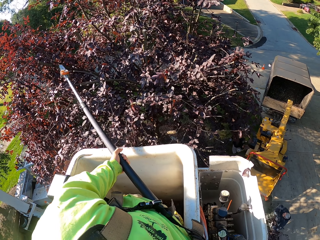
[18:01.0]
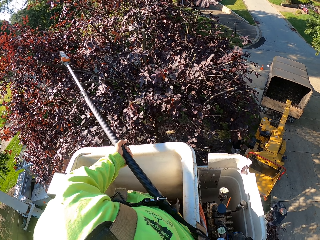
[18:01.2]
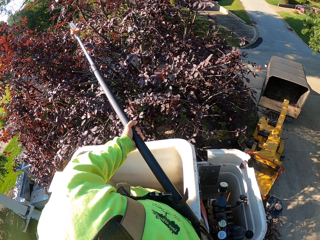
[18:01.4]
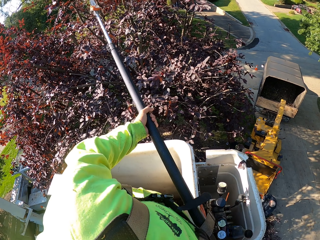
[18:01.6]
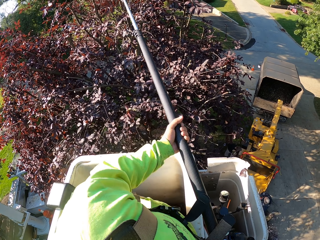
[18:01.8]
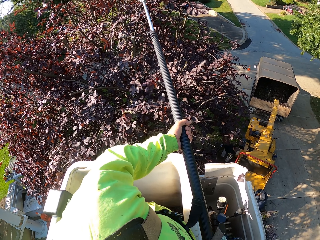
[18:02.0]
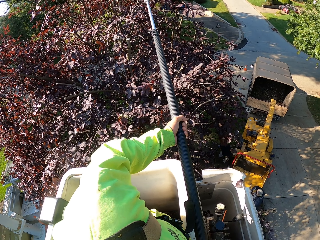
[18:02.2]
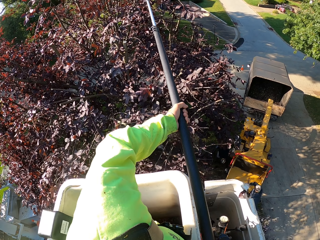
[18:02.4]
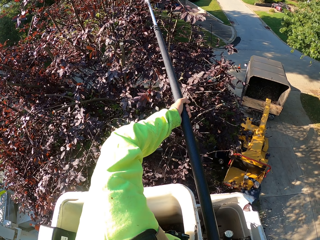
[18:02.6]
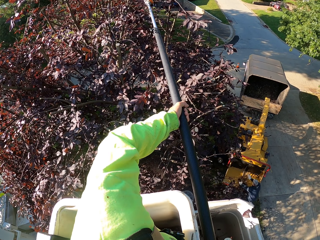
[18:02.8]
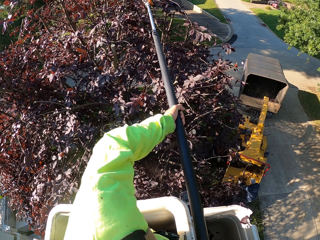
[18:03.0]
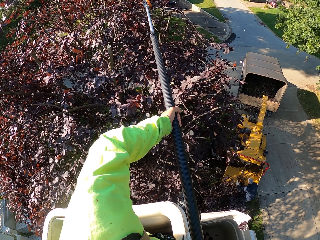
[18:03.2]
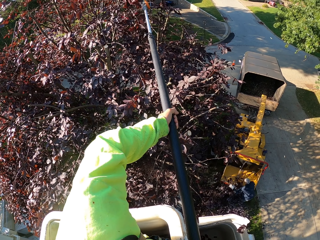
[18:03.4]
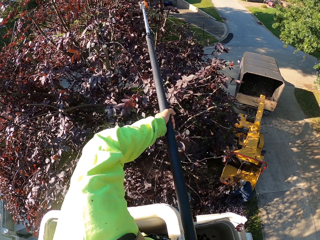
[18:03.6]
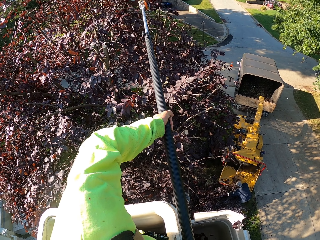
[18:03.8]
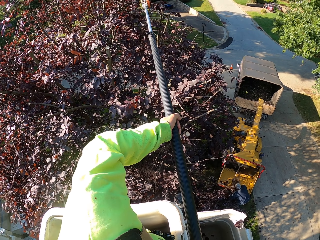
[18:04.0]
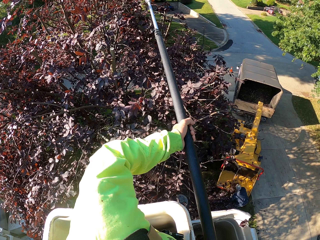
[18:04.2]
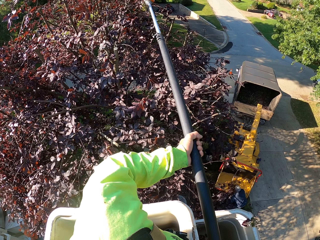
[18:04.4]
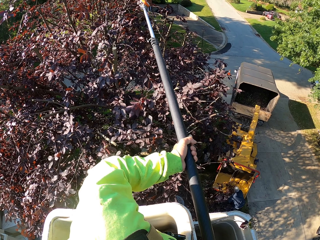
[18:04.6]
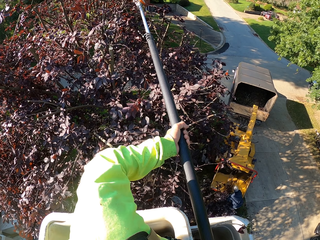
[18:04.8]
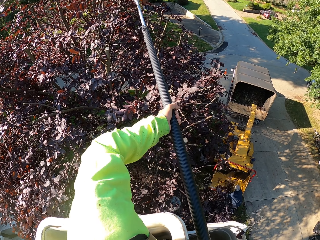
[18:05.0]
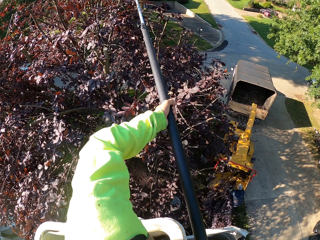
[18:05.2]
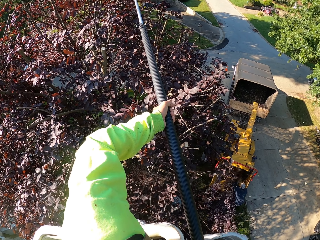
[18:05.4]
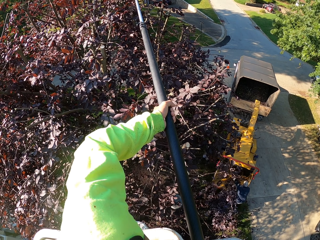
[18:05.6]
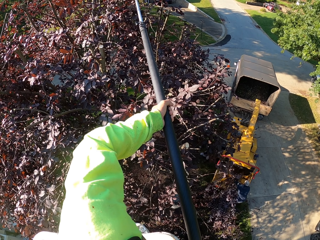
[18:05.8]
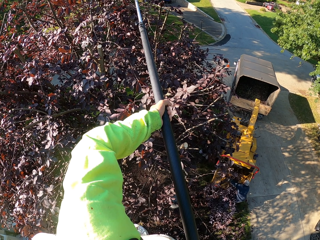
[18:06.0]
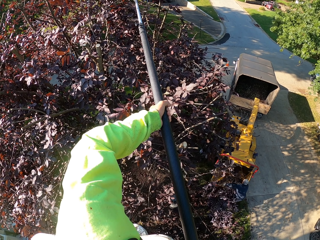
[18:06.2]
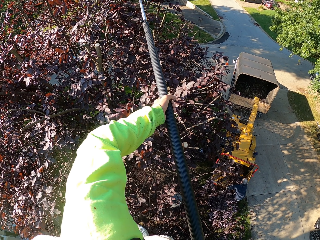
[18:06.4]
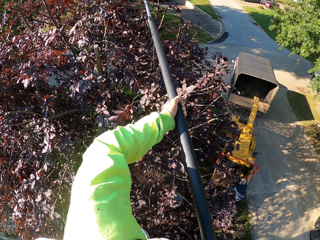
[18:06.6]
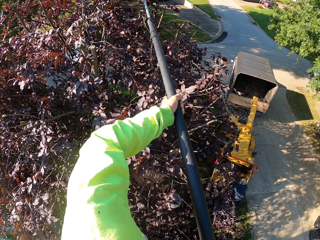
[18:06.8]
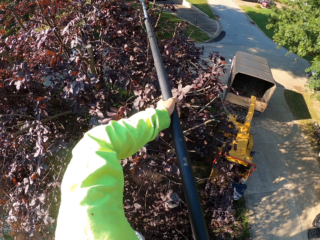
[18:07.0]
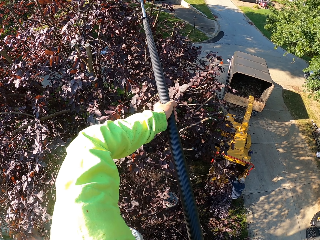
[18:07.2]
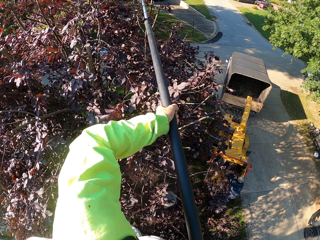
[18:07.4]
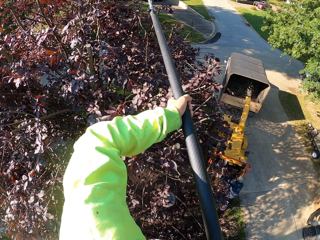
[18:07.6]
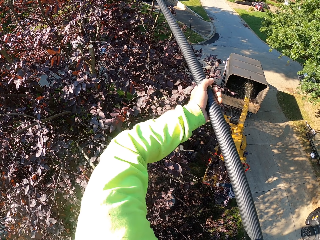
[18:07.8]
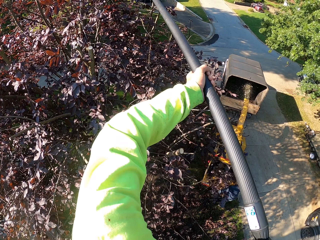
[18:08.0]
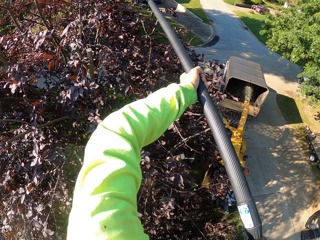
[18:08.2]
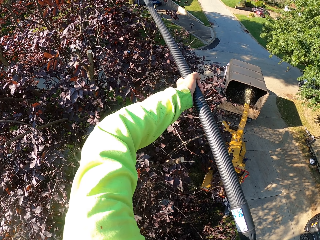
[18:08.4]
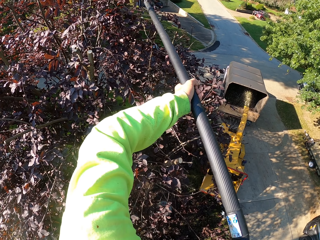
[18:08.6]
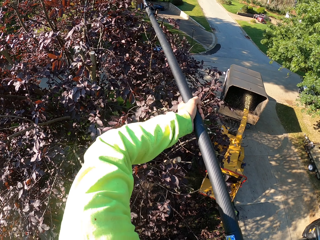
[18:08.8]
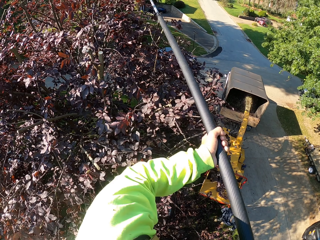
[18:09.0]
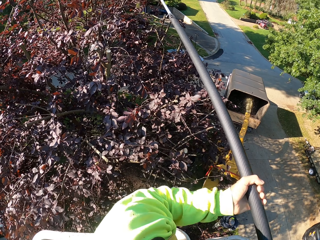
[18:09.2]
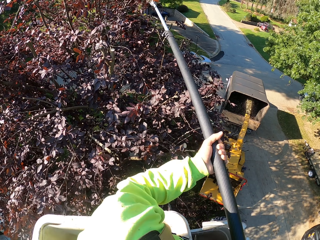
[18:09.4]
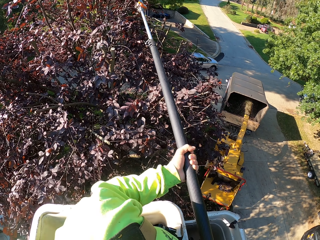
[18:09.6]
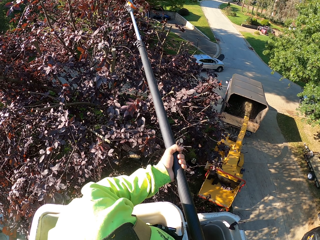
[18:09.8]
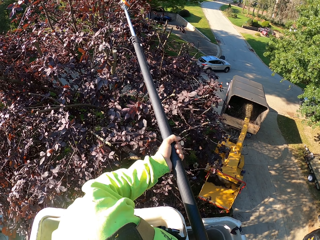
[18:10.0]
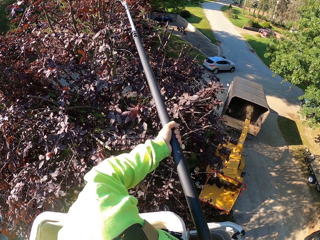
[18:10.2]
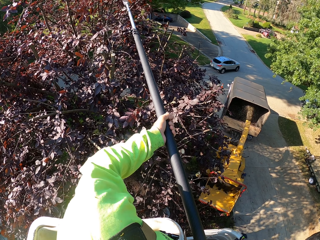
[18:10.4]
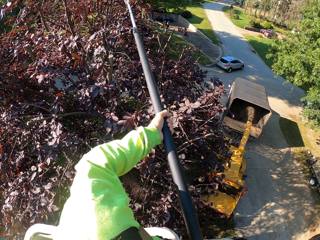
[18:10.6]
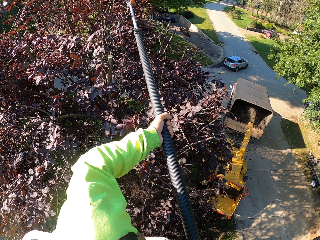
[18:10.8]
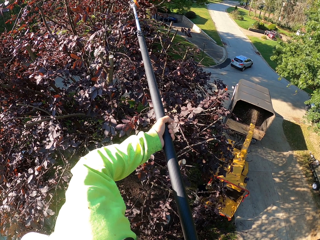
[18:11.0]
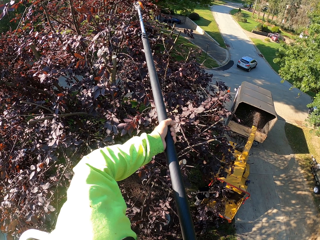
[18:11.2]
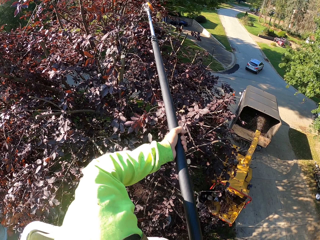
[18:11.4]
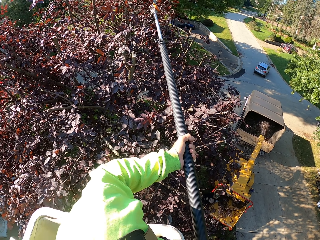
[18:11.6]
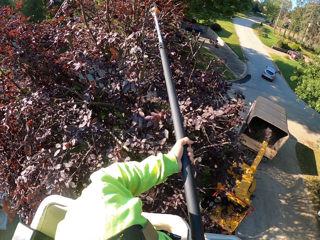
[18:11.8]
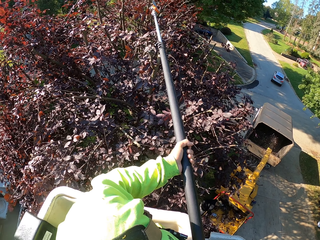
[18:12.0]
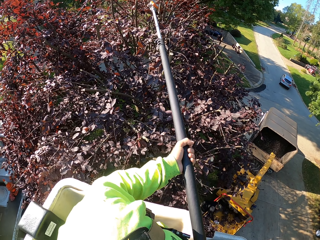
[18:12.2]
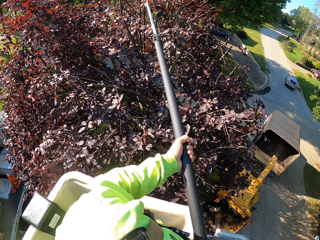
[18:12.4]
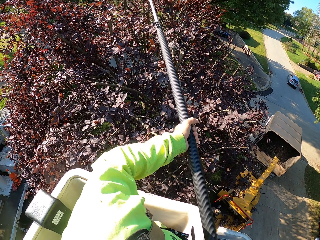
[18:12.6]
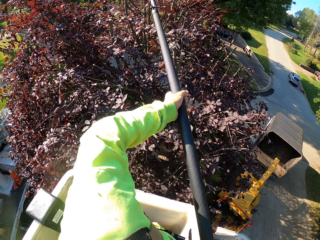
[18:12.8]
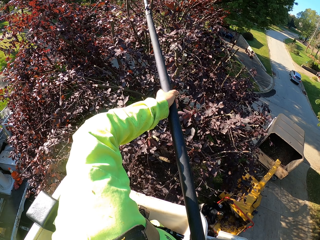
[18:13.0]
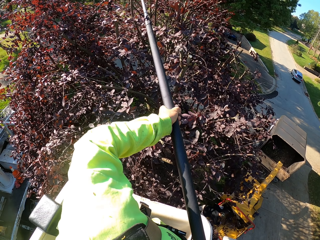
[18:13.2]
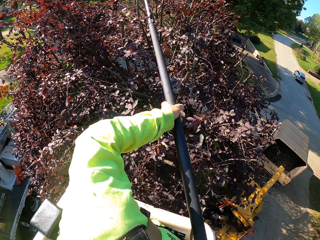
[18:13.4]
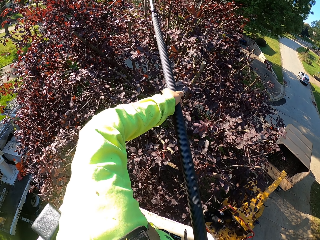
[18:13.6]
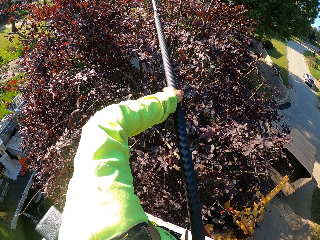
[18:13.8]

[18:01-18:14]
The camera wearer cuts down some tree branches with the extendable pole saw with his hands. A man picks up a tree branch on the ground with his hands. Another man puts a tree branch in a tree shredding machine with his hands. The first man puts the tree branch in the tree shredding machine with his hands.

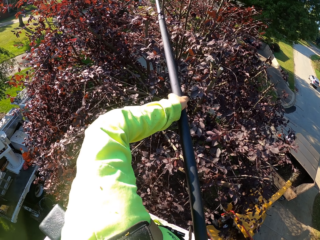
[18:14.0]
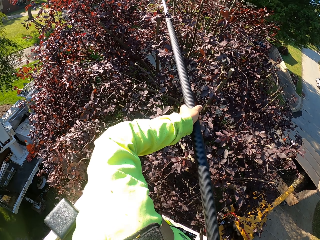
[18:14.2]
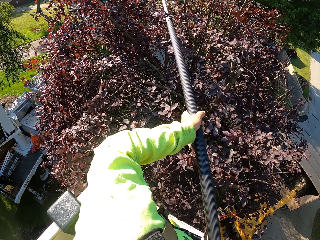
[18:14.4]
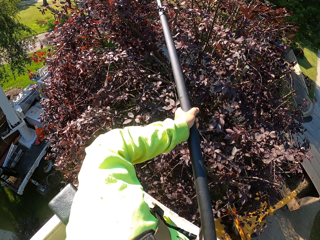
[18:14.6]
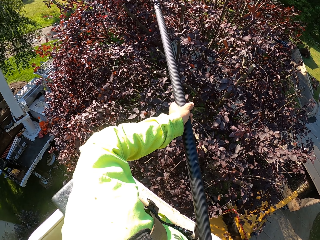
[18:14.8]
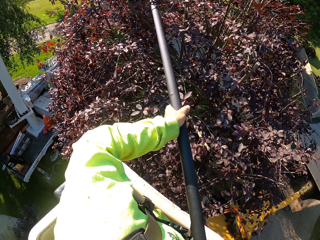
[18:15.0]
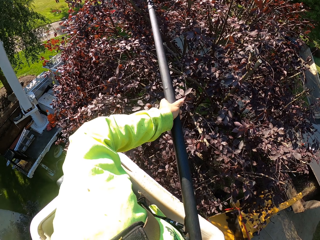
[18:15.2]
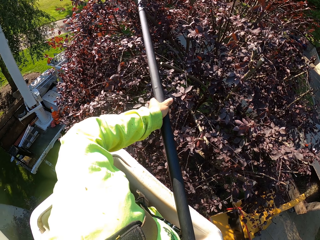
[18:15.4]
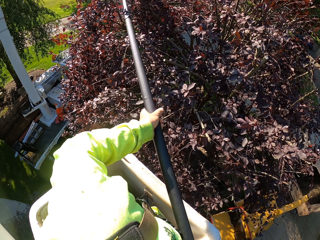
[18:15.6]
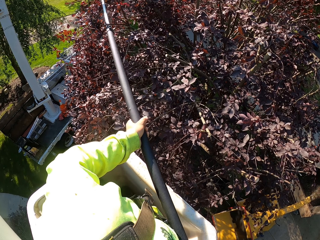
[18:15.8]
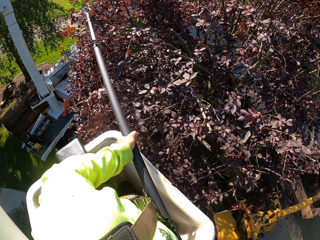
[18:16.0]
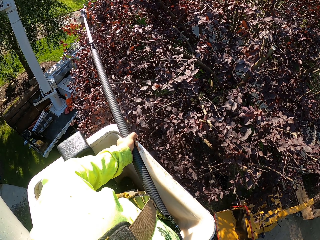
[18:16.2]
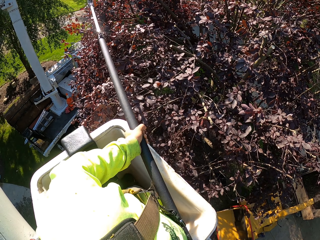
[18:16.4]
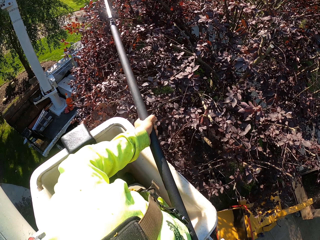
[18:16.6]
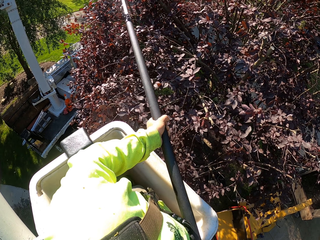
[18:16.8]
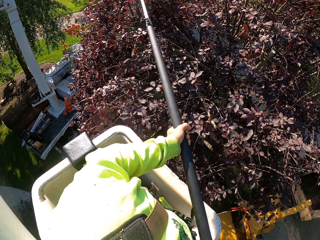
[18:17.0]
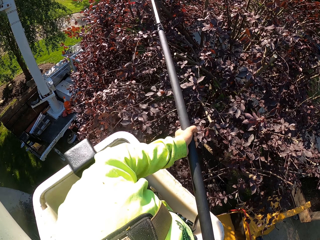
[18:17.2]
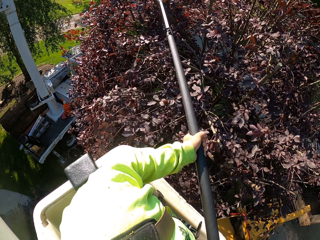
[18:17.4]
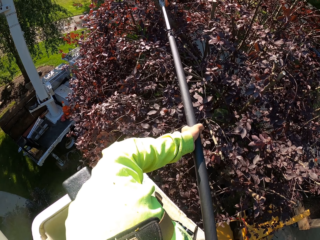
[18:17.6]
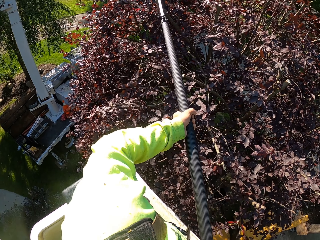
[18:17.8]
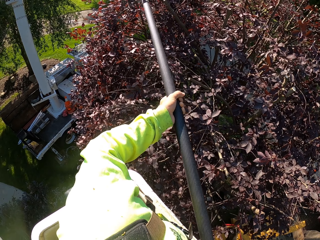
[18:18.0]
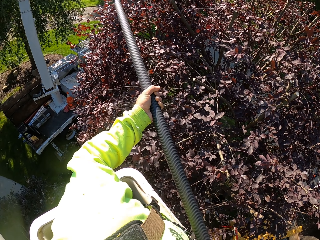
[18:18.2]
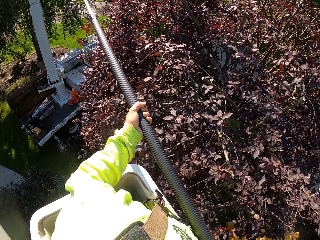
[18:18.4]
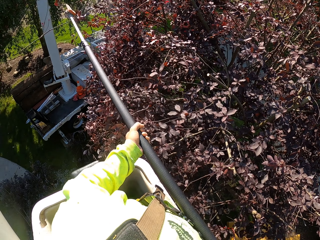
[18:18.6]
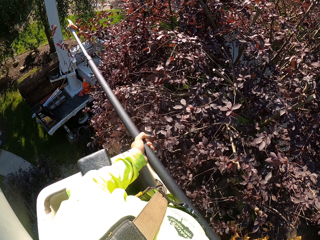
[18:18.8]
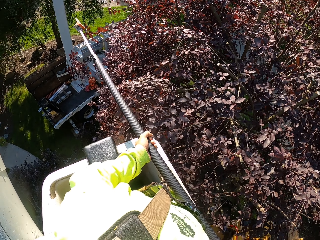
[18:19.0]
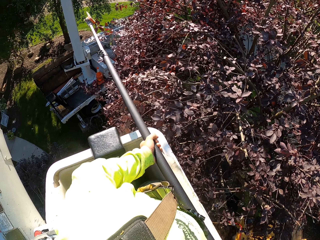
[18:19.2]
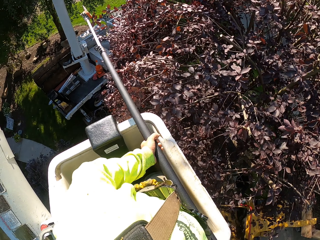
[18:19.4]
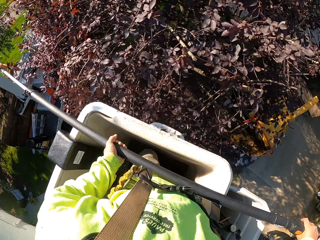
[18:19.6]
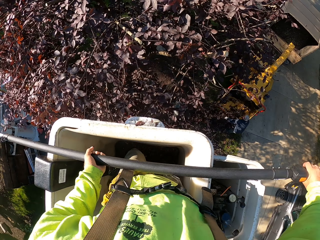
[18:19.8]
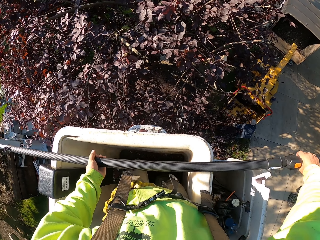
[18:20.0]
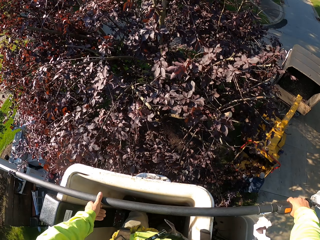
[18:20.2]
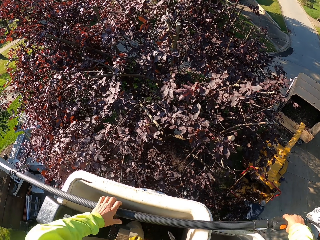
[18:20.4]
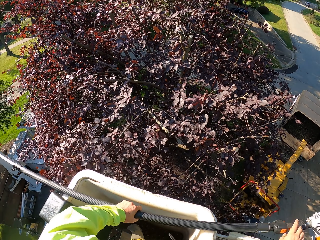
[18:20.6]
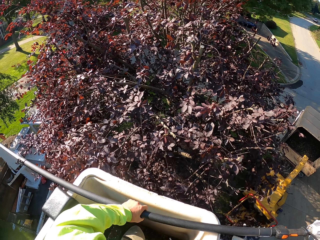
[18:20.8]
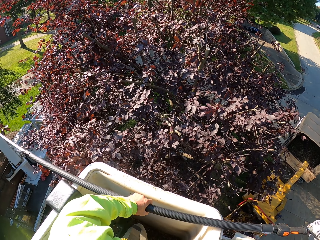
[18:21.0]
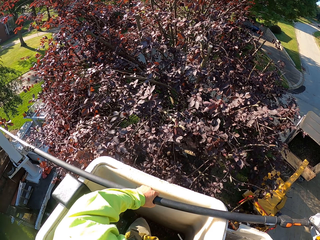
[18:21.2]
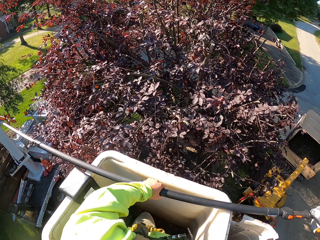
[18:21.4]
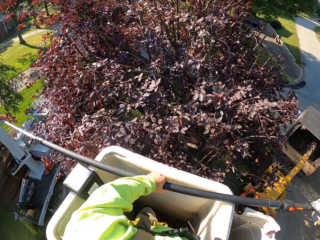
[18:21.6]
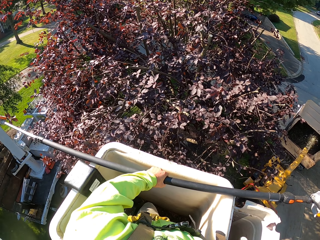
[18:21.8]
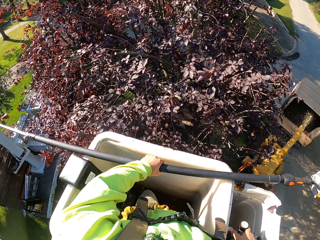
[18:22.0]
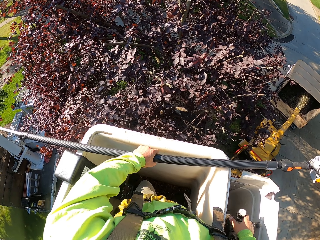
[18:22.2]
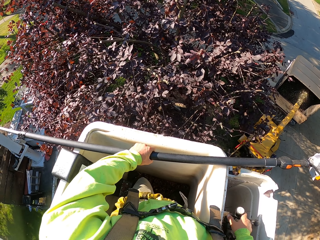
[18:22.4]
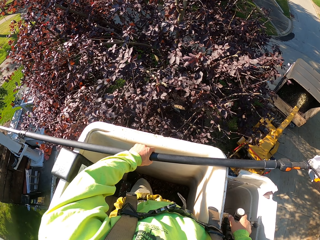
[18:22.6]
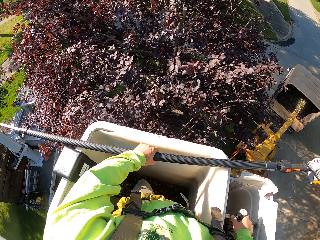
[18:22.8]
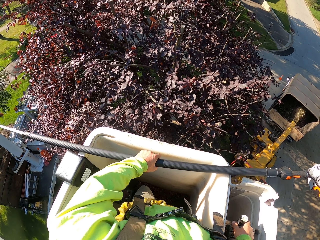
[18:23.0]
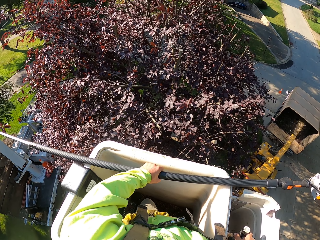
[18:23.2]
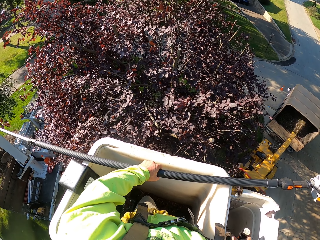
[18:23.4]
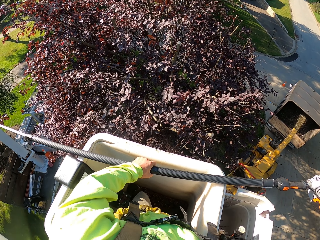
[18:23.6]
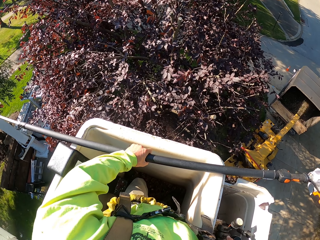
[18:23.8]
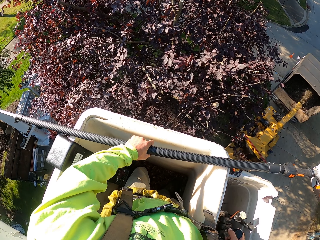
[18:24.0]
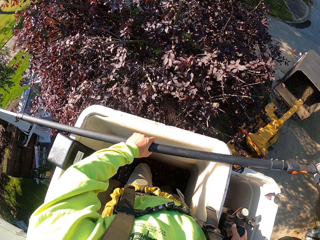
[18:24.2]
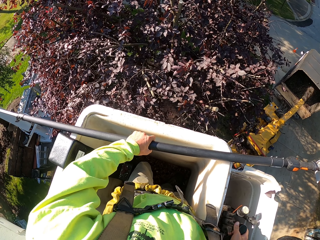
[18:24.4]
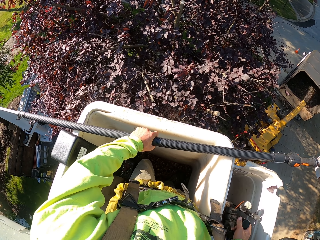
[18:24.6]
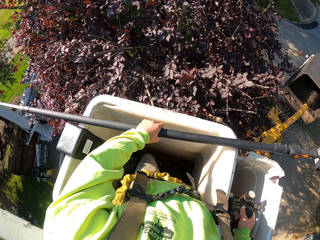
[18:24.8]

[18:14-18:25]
The camera wearer trims the tree with a trimmer repeatedly. He steers a boom lift with a lever with his right hand.
